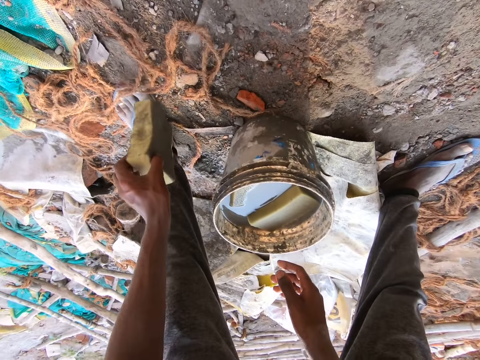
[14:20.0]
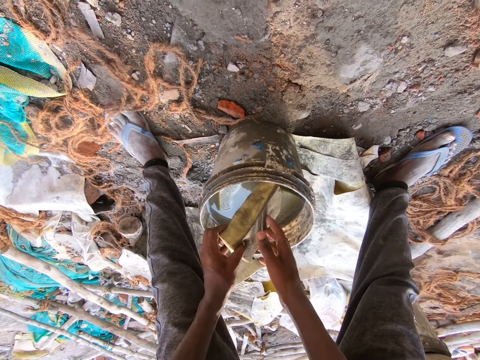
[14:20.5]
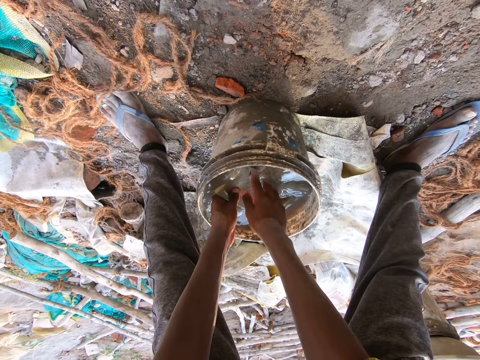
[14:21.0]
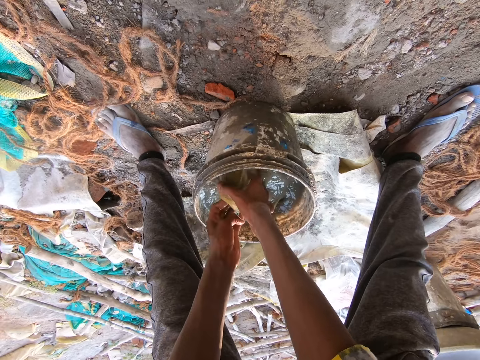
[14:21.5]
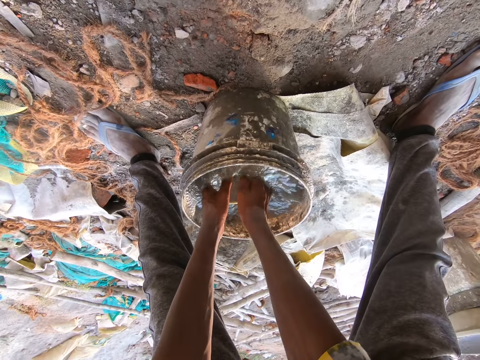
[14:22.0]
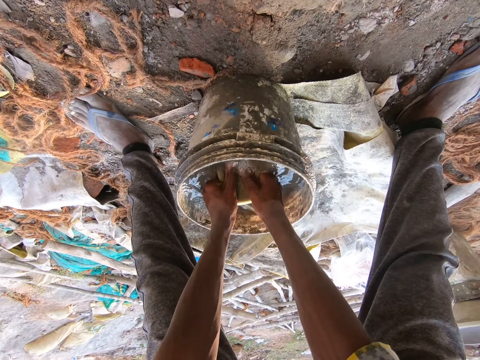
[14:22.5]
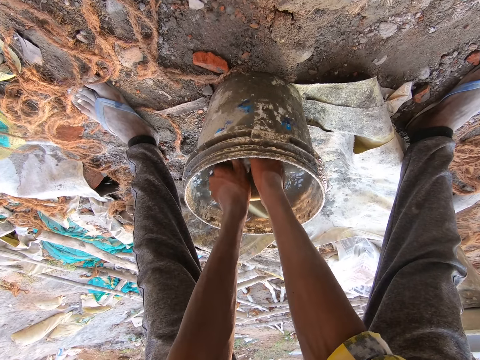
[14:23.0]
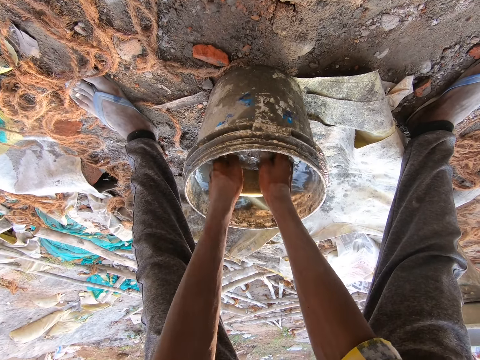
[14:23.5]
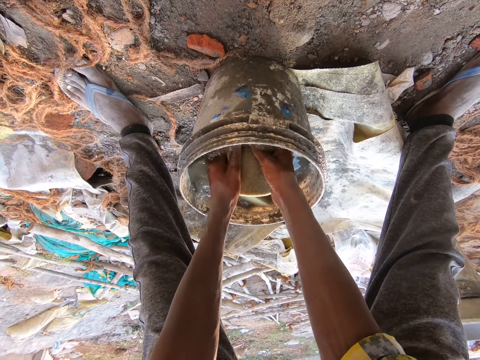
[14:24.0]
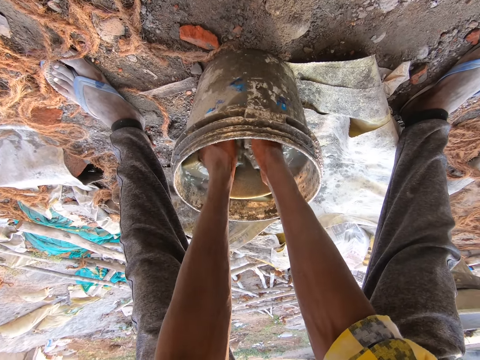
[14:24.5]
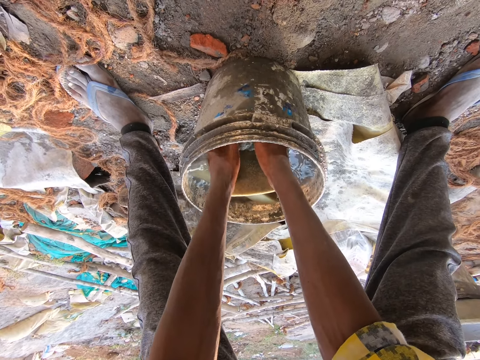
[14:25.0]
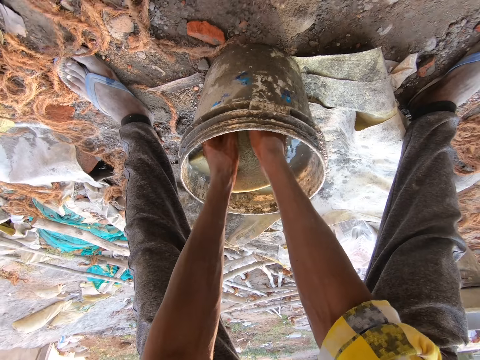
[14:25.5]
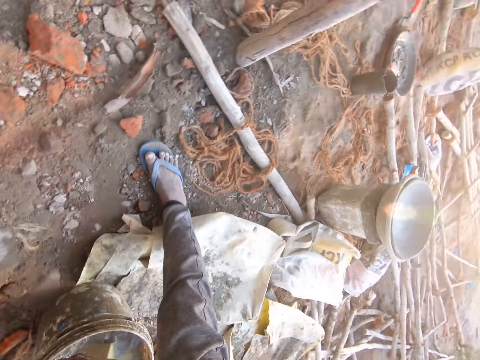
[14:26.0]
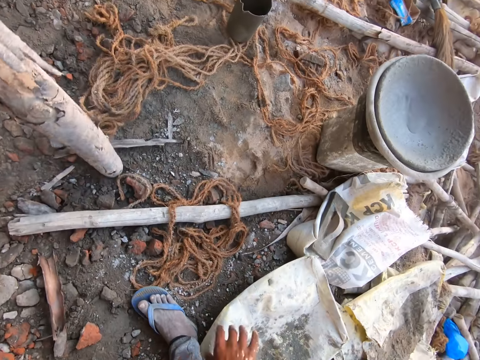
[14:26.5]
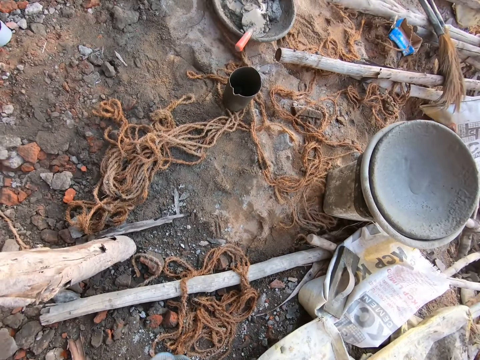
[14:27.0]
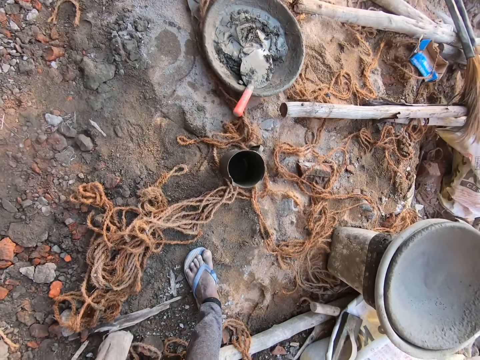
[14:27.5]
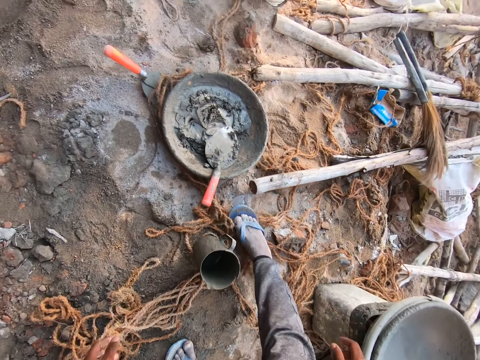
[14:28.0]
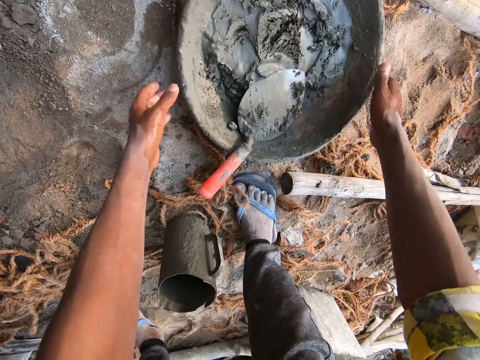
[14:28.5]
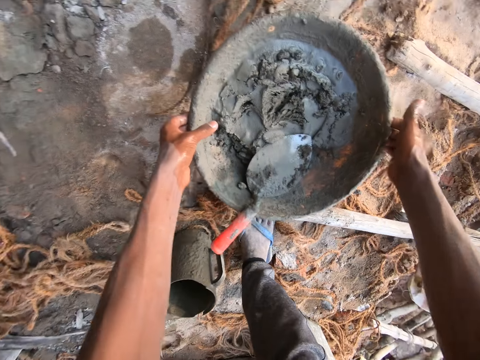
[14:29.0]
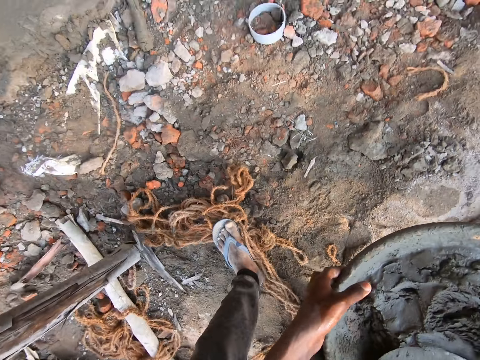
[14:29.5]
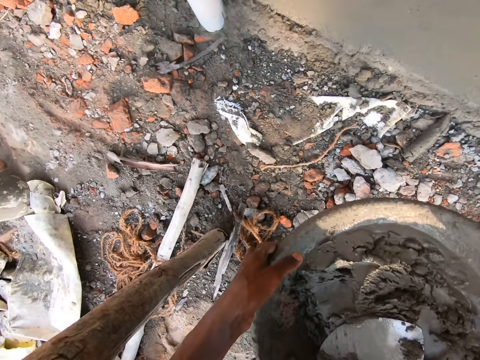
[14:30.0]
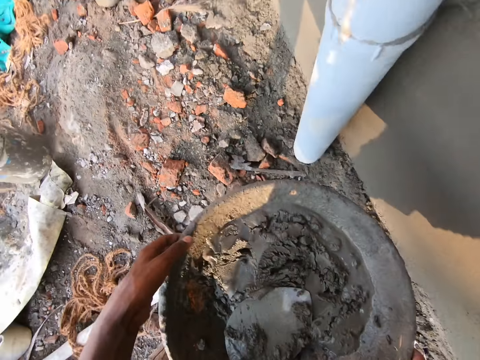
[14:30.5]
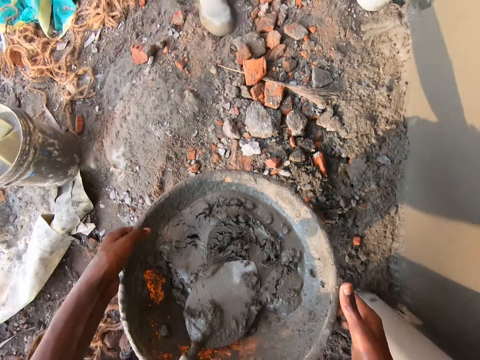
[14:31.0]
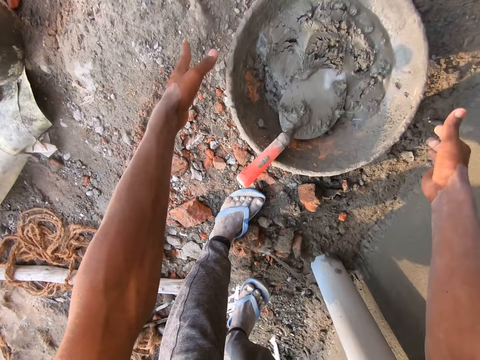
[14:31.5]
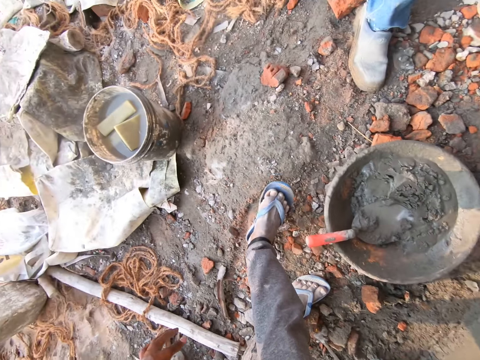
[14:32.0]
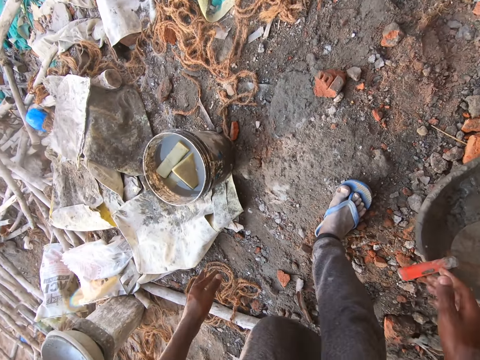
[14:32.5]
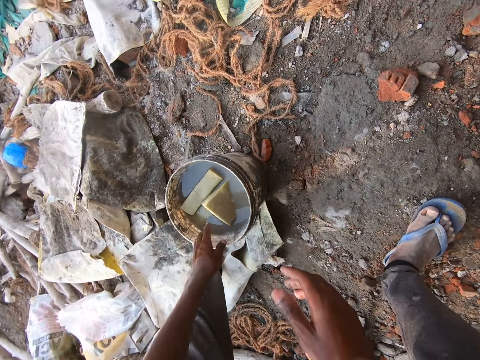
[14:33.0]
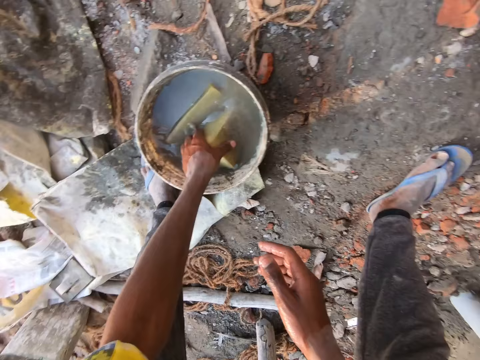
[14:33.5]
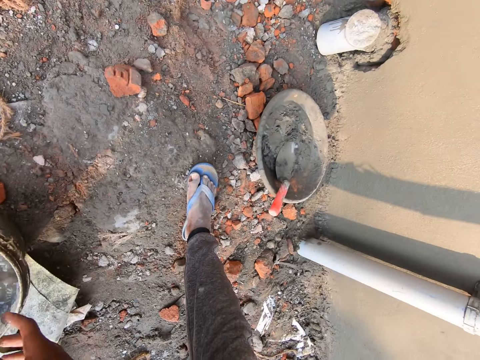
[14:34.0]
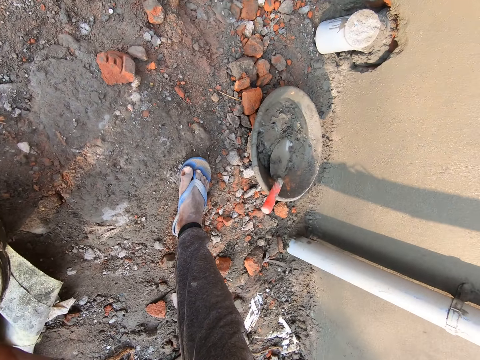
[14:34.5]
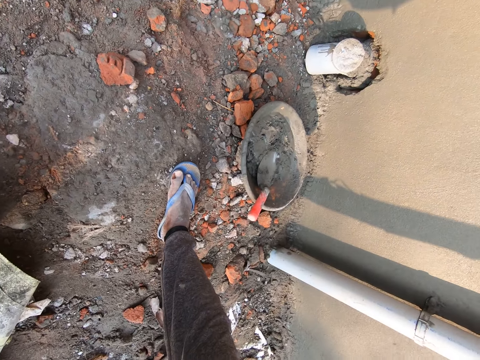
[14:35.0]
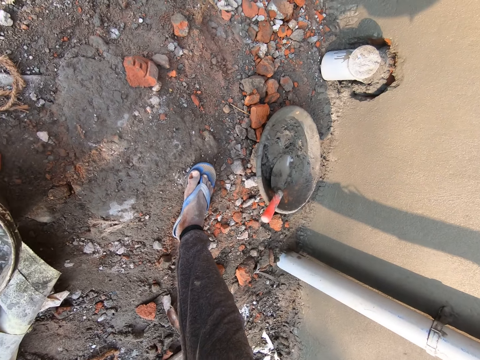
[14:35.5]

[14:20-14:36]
The camera wearer puts the foam or sponge into the bucket of water on the ground with his left hand. He washes the foam inside the bucket of water with his hands. He moves away from the bucket of water. He picks up a cement basin or pan of mortar from the ground. He carries the pan of mortar from the ground with his hands. He drops the pan of mortar on the ground with both hands. He rinses the sponge inside the bucket of water. He picks up the foam from inside the bucket of water with his left hand.

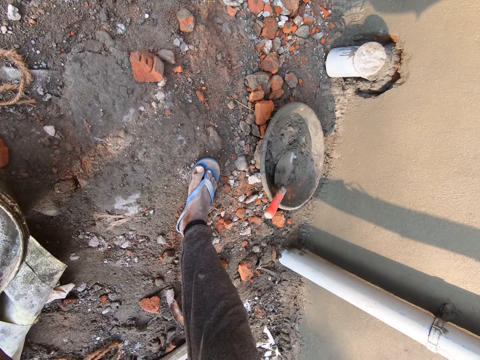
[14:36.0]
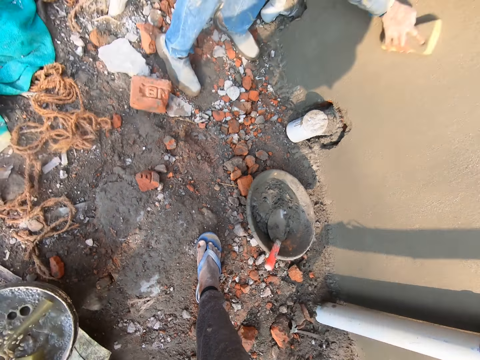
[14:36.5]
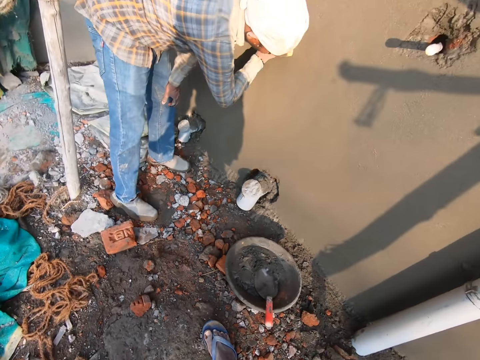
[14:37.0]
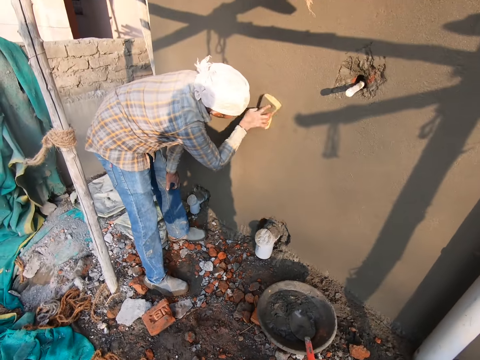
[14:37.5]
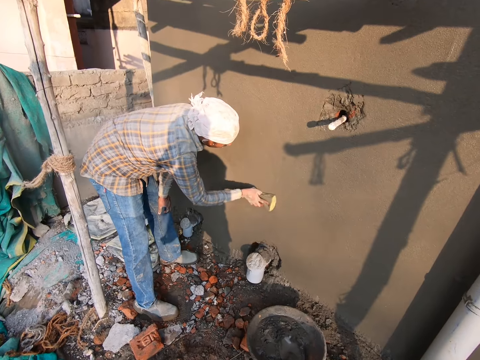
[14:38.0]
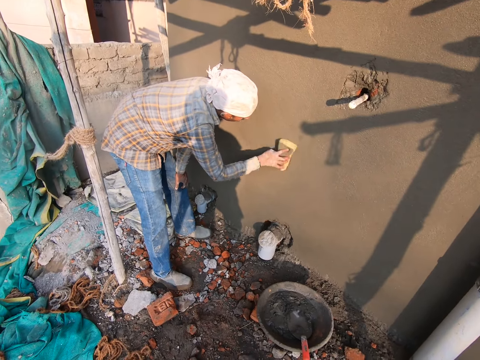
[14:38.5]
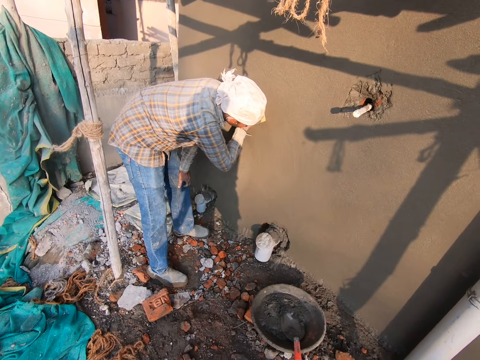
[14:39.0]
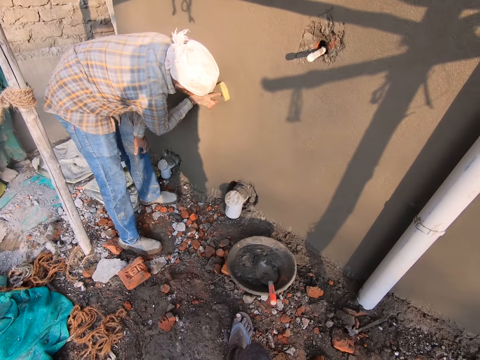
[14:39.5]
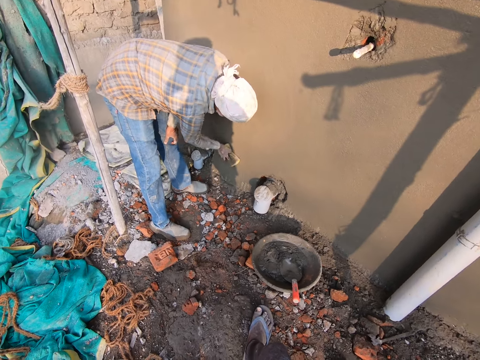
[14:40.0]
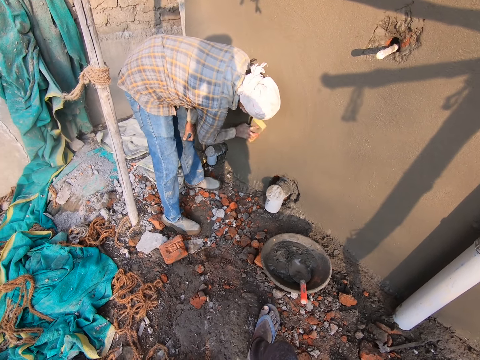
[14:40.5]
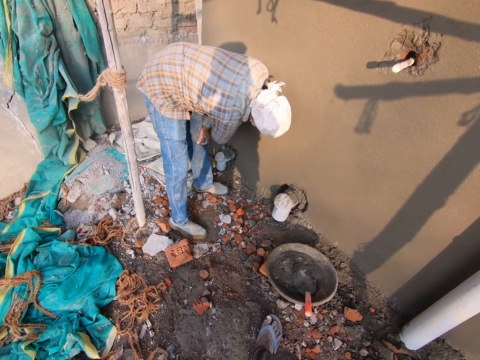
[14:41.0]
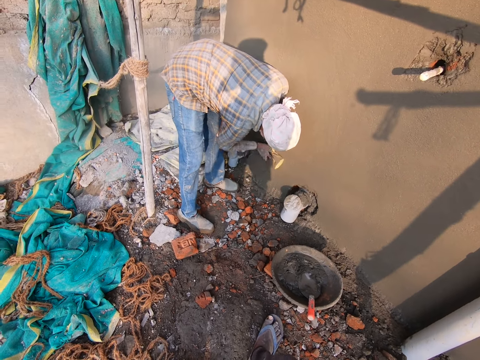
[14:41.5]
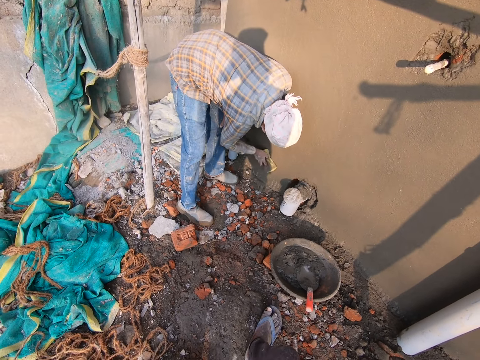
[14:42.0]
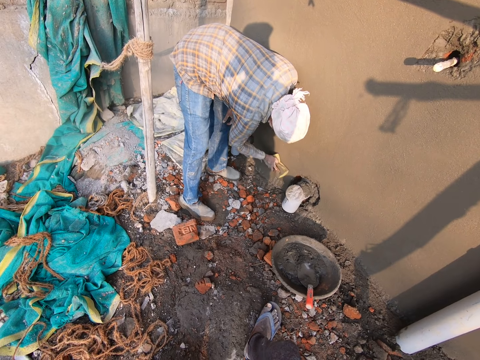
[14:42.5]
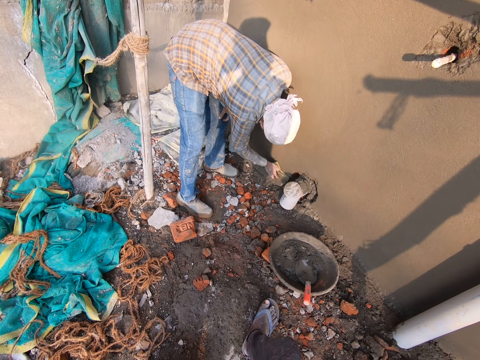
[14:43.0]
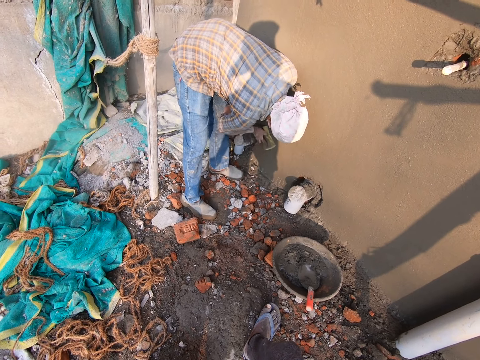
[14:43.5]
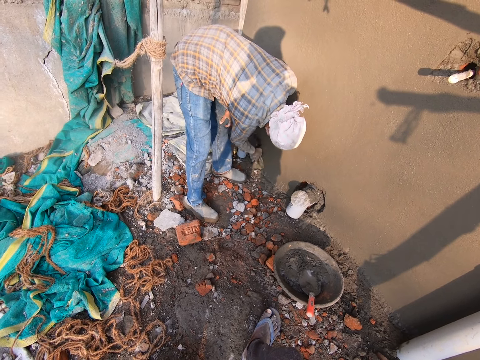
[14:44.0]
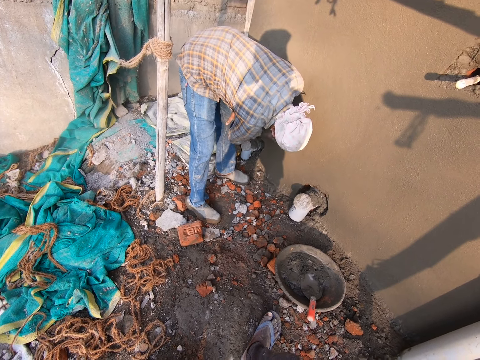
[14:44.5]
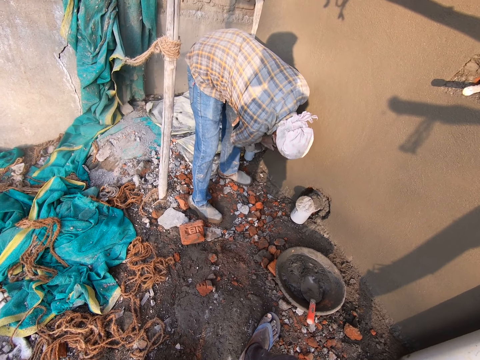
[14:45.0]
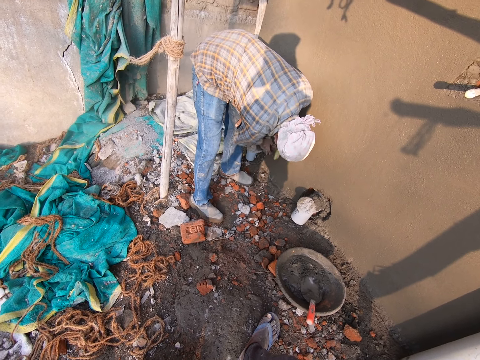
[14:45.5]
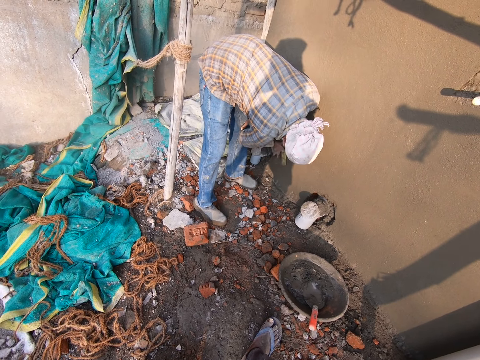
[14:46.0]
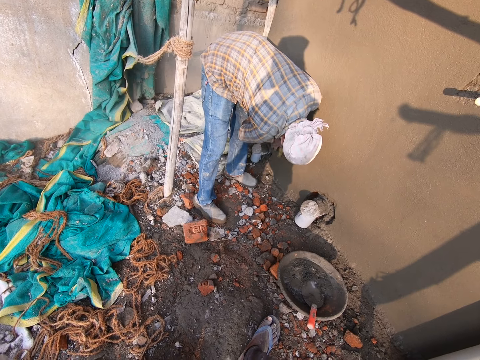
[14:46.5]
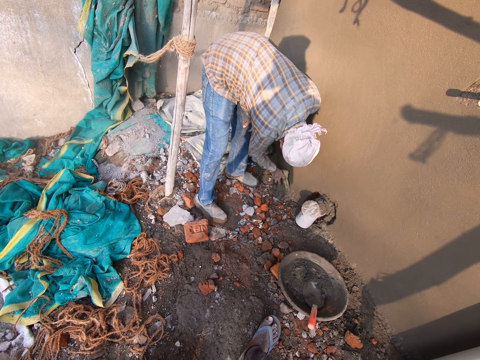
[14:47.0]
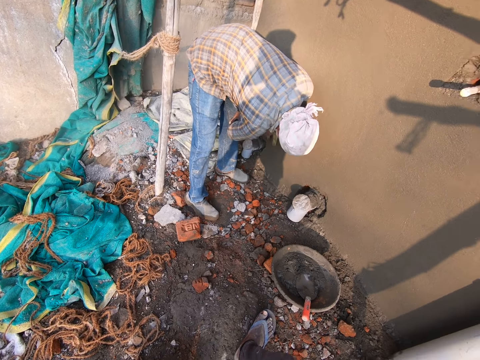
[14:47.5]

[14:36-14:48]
The man smoothens the wall with the foam in his right hand.
